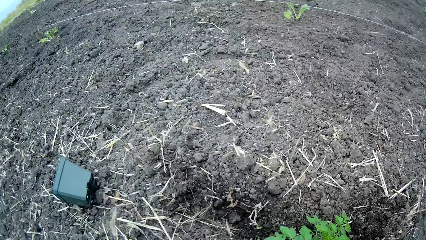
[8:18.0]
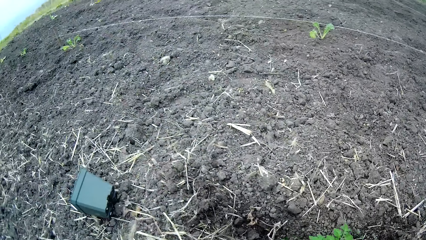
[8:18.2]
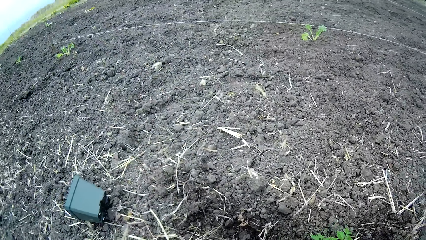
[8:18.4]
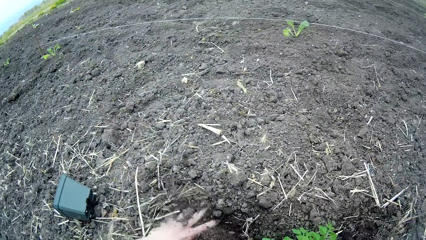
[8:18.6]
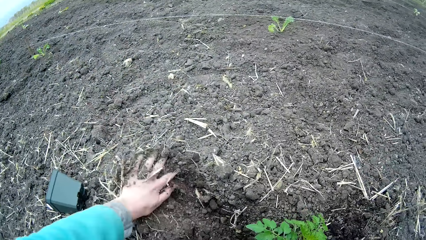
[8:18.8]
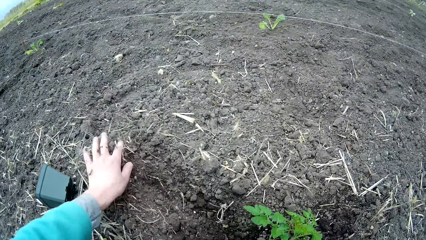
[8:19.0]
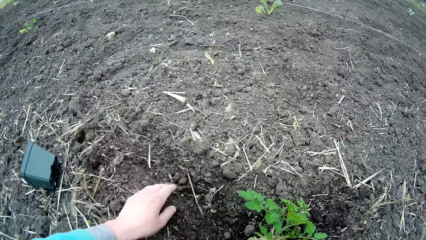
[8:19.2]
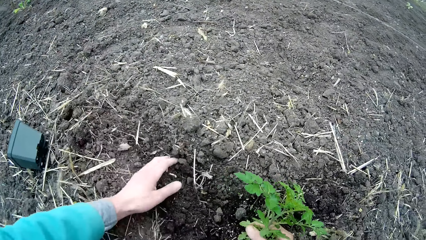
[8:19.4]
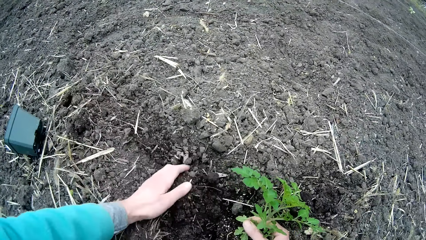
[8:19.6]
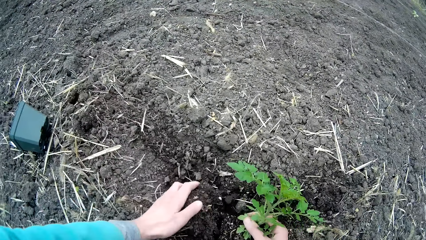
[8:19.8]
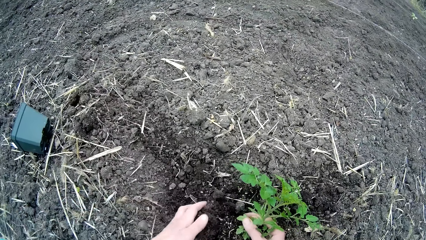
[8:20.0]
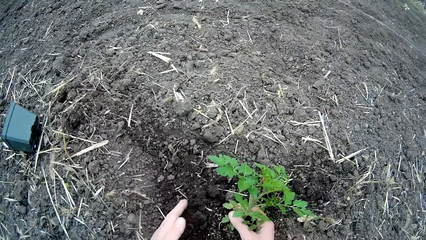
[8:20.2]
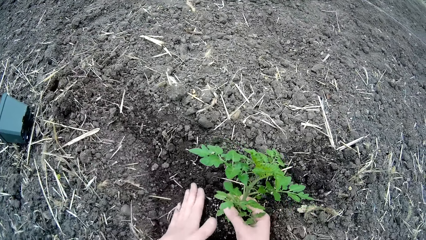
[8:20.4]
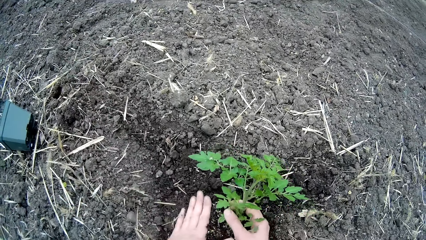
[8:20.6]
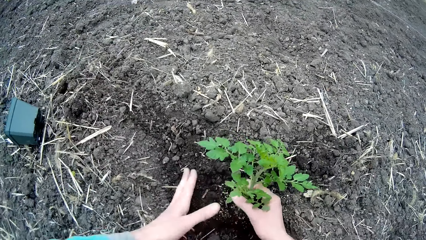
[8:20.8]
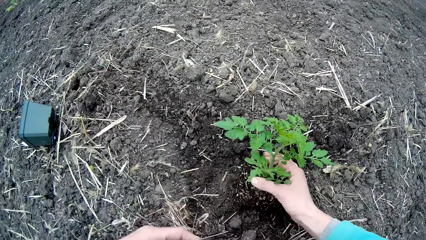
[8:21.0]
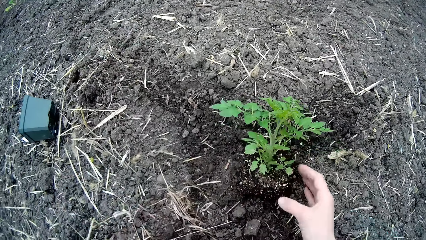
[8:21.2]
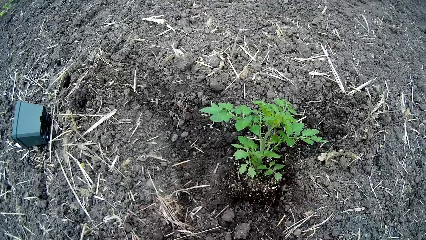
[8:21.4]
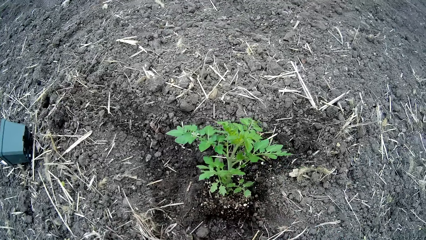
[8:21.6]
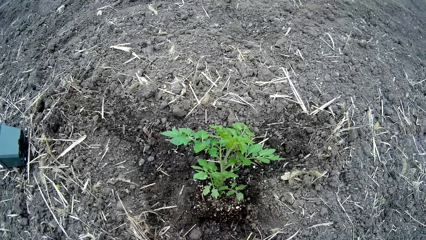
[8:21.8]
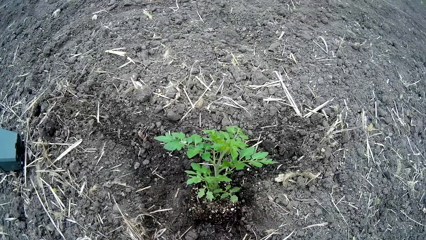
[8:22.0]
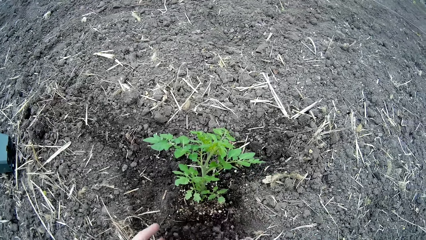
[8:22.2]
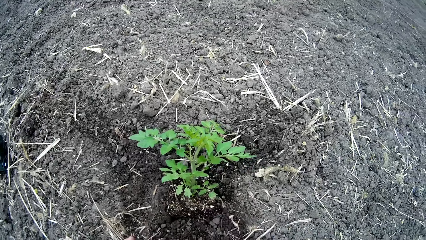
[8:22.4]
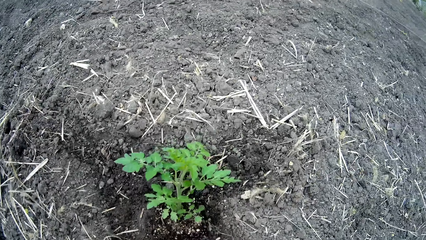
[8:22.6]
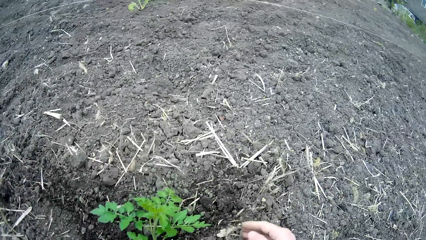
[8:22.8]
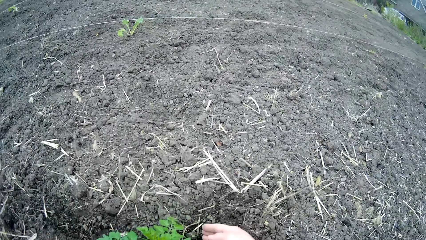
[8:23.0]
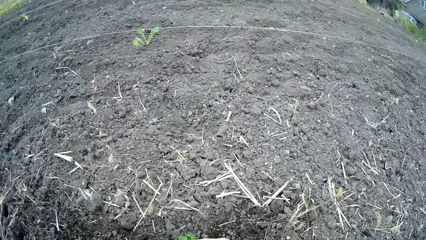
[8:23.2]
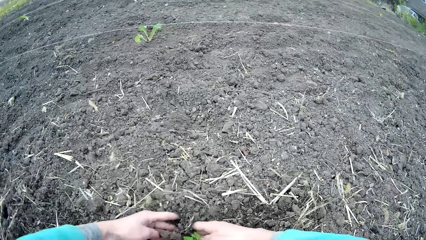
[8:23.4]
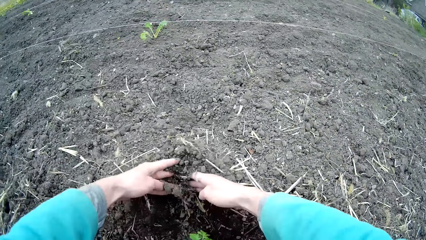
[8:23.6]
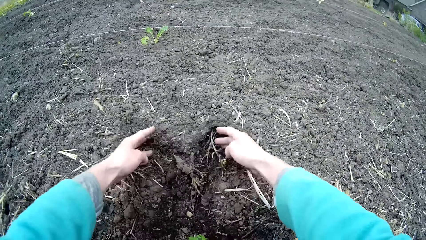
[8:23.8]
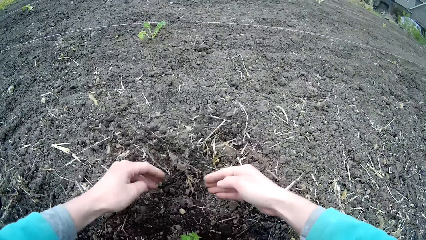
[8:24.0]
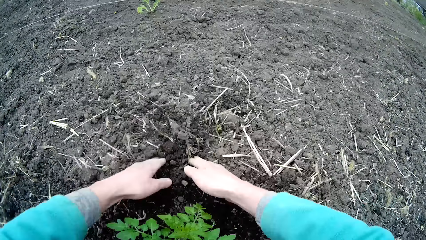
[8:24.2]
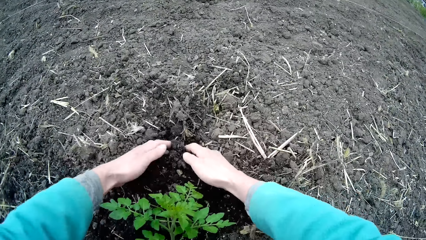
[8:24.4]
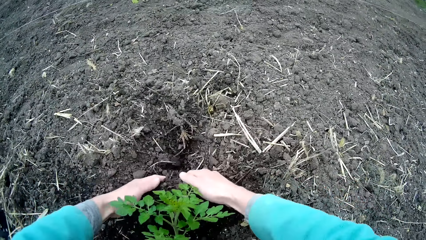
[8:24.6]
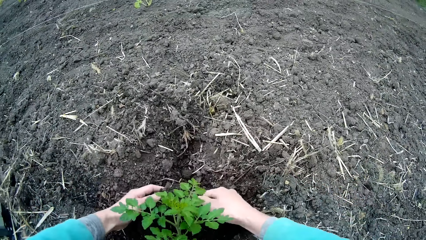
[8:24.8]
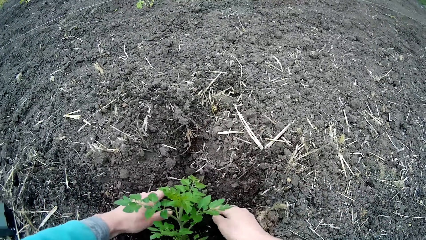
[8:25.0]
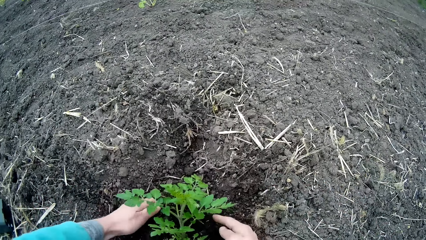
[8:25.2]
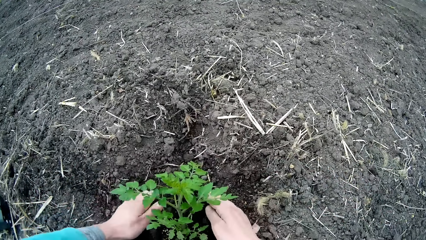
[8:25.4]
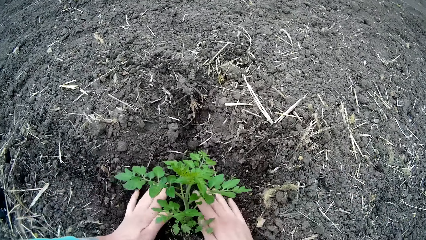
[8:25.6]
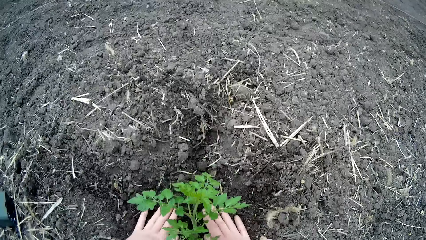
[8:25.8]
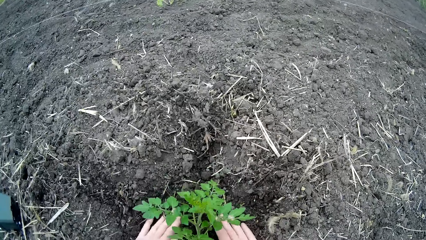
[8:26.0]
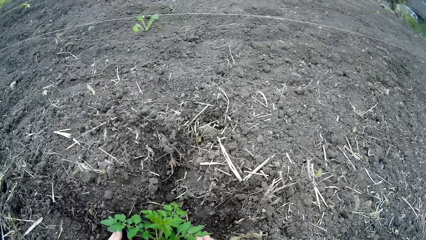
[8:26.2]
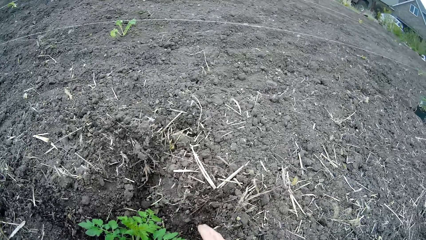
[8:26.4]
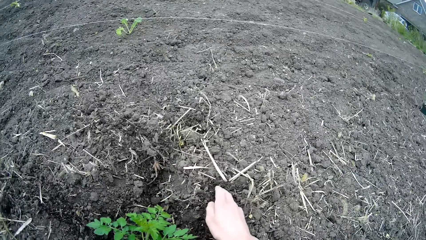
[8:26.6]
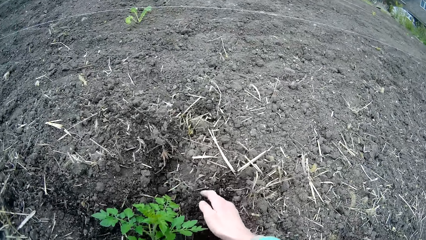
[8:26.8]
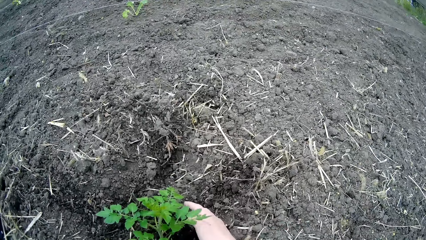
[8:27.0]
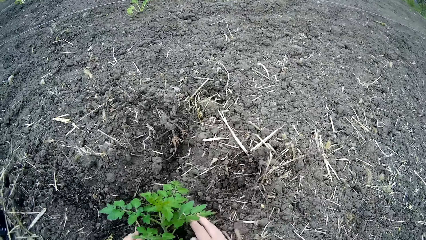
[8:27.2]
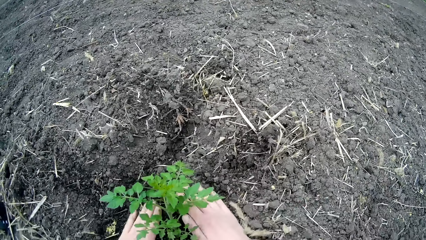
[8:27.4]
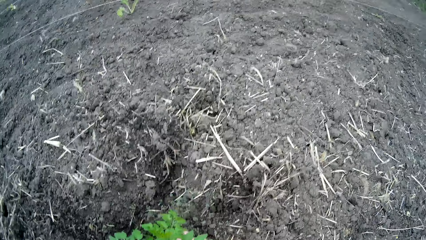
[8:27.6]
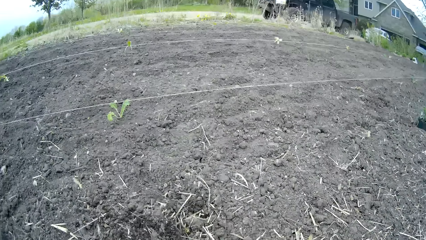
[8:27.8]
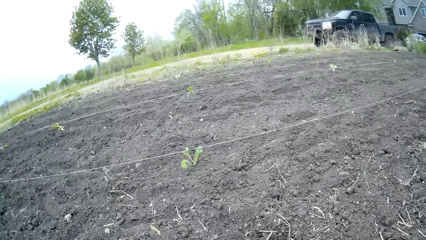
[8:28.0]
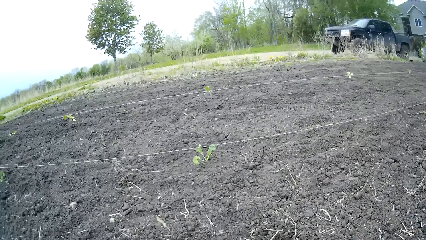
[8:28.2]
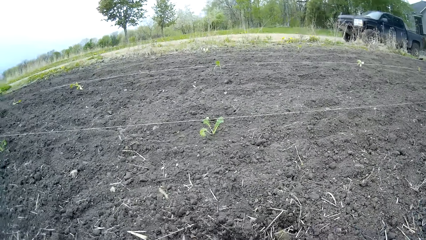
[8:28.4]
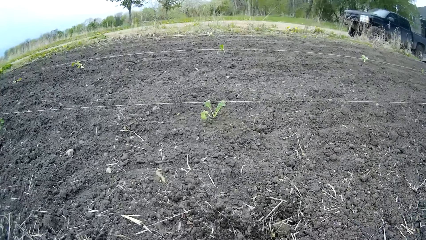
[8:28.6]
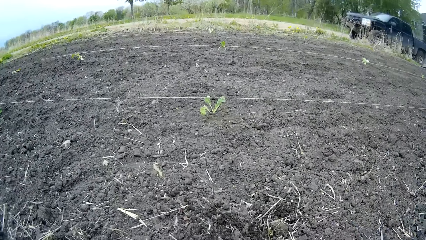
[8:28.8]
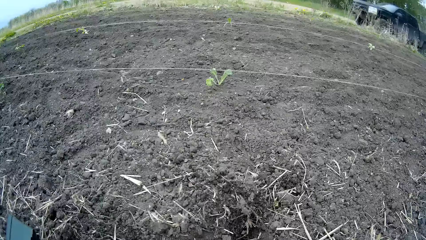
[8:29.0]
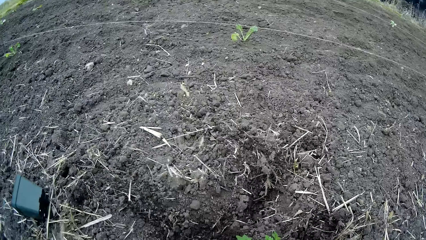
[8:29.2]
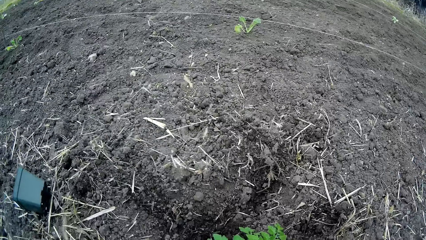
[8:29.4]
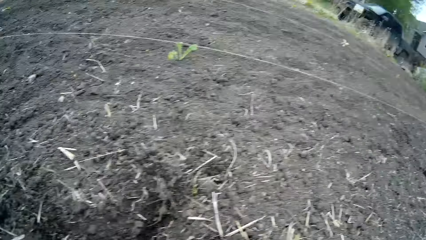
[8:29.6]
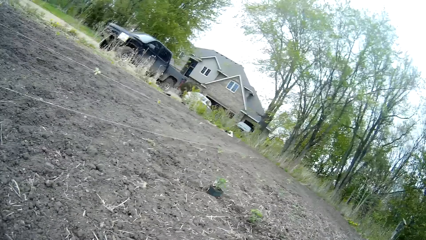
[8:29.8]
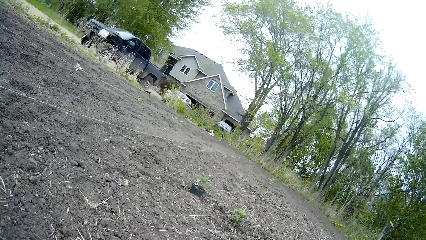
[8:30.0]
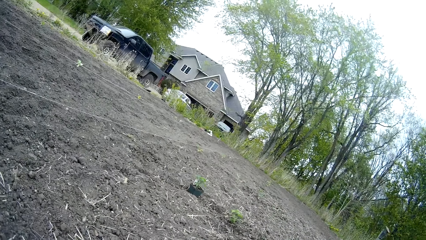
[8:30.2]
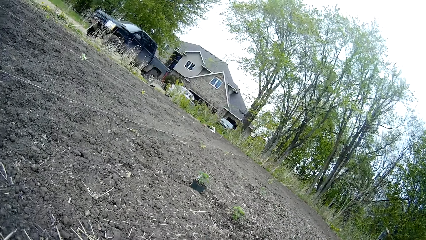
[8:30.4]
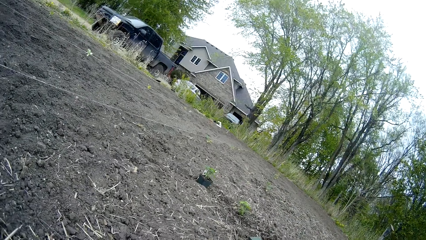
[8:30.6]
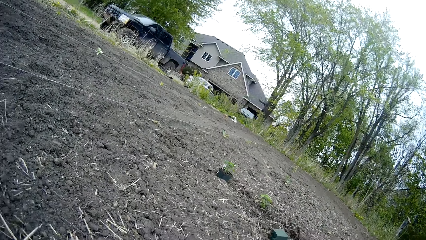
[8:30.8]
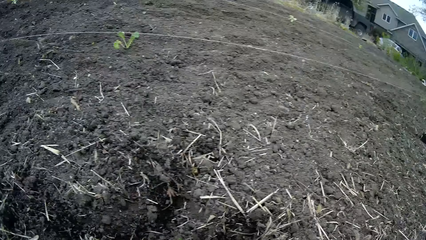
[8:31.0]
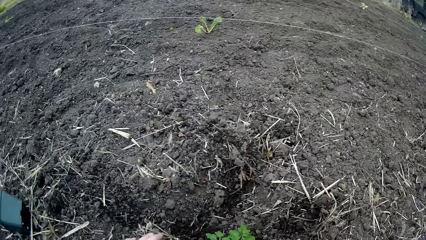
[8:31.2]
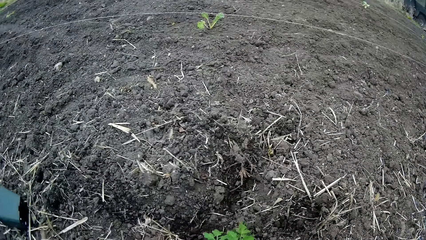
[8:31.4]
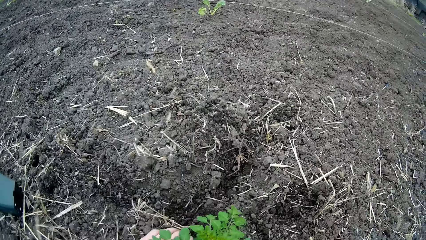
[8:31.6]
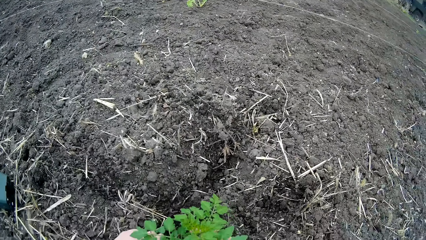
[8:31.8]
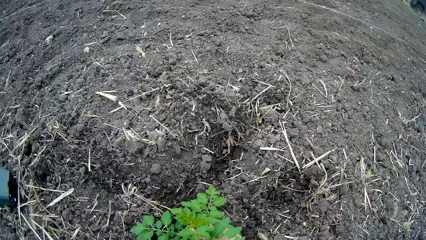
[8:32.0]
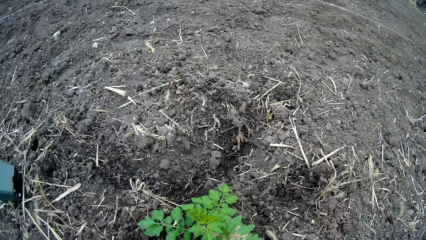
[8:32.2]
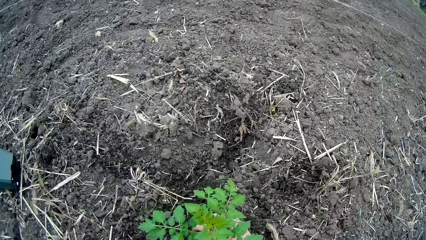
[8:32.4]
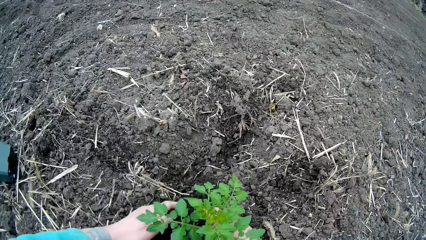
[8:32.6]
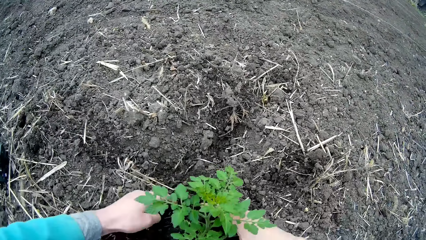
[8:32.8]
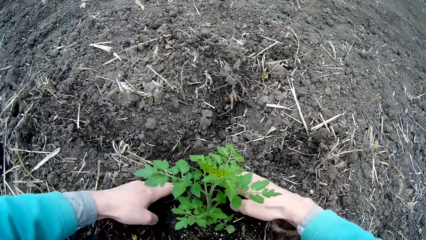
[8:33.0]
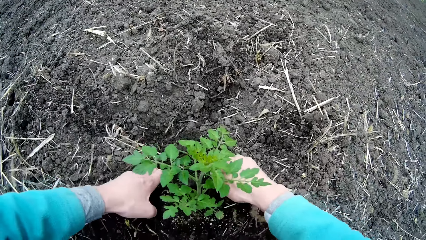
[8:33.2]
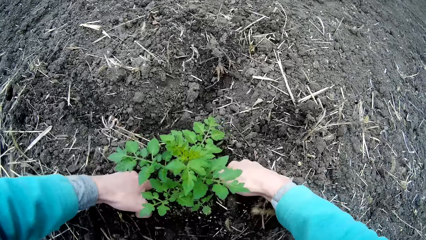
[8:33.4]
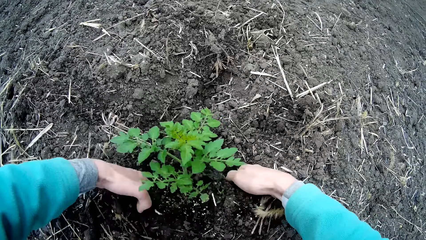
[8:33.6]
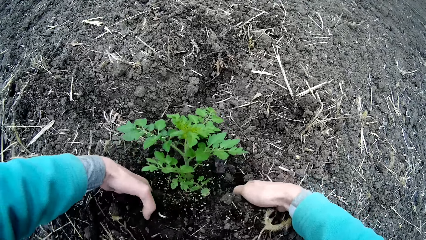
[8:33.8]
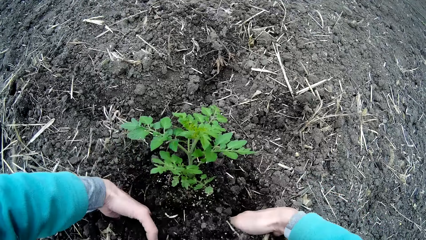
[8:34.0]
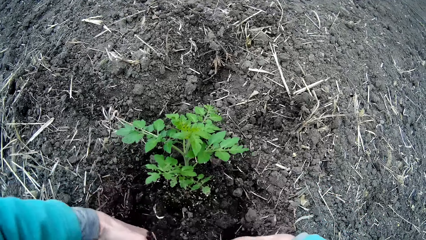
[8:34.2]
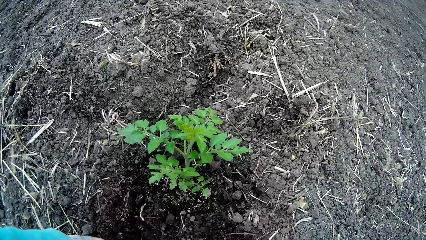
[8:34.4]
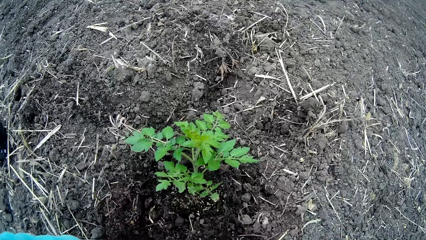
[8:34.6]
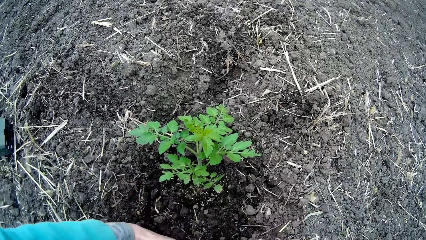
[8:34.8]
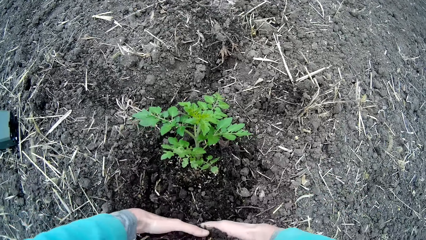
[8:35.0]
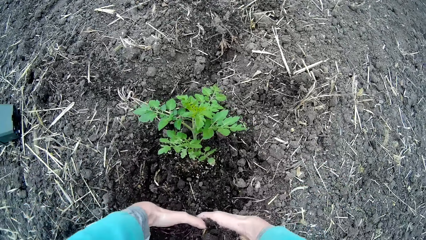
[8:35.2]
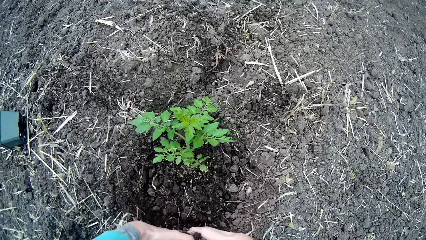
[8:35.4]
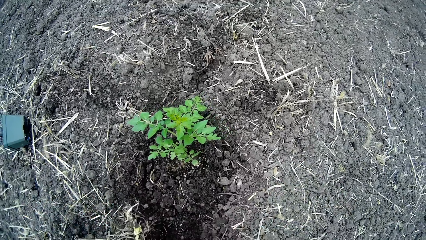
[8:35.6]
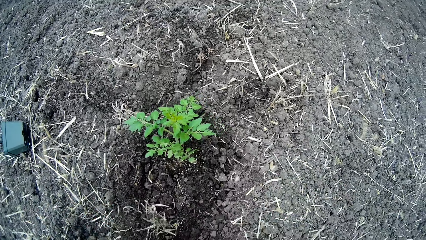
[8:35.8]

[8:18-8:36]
The camera wearer covers the plant root with soil. They spread soil with both hands. They cover the plant with soil. They look around. They hold the plant. They cover the plant on the soil.
